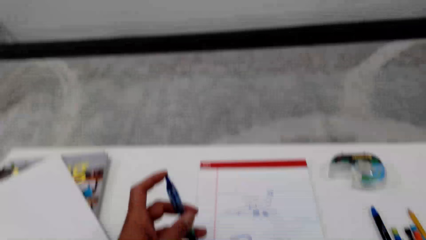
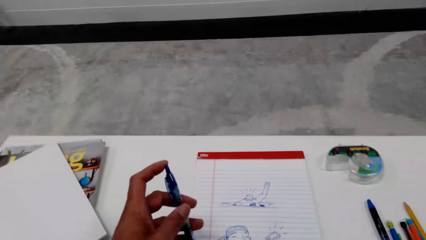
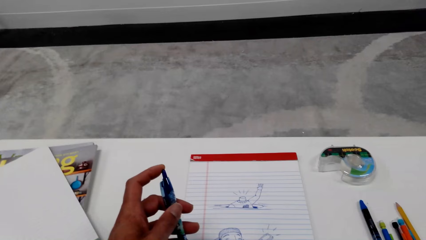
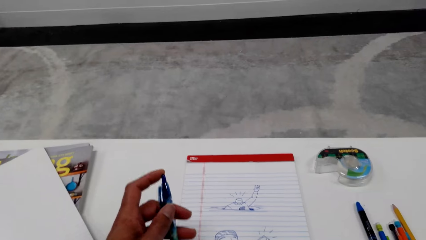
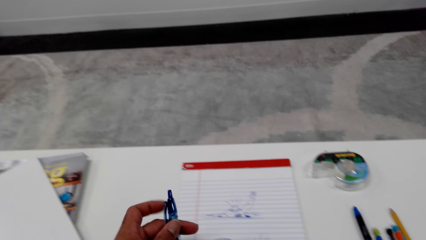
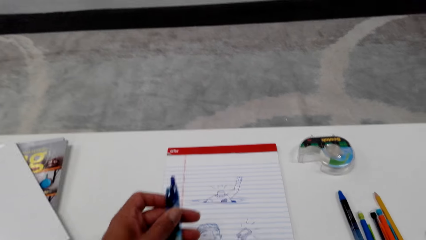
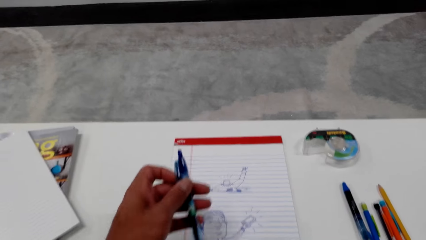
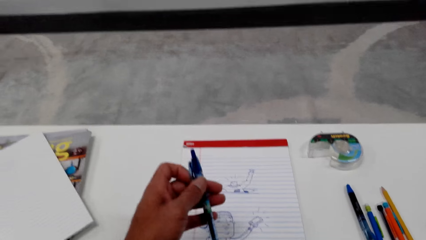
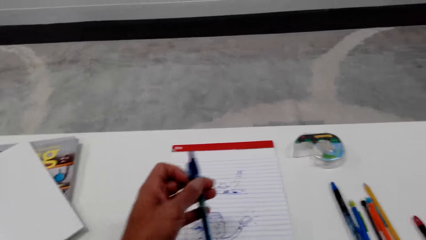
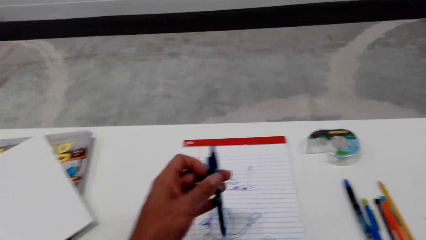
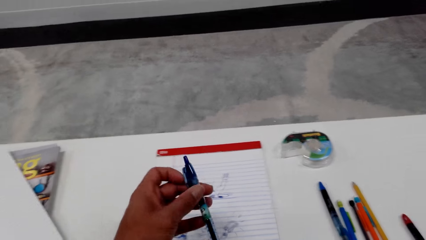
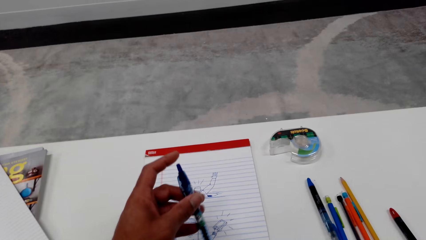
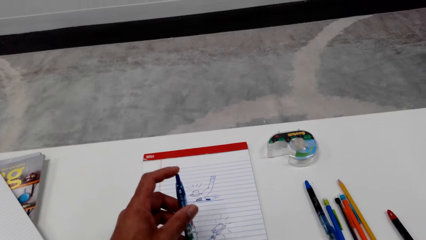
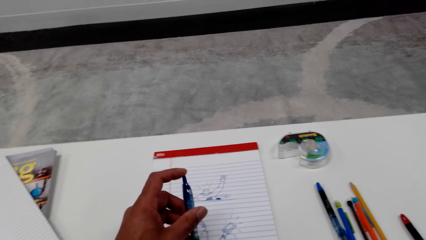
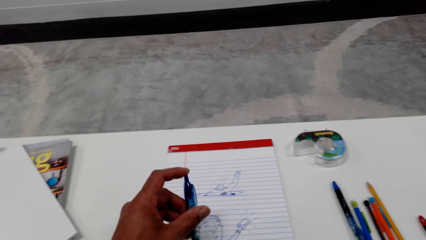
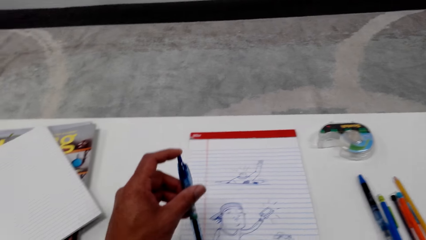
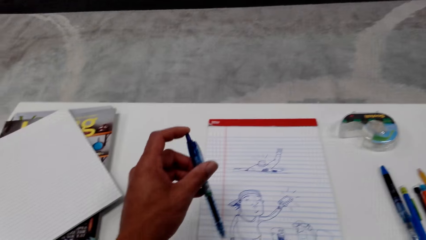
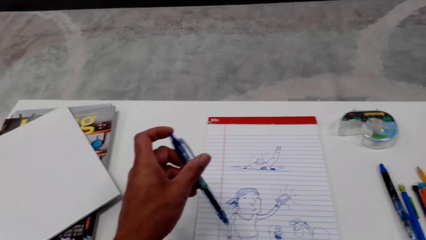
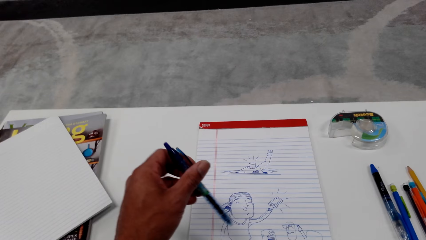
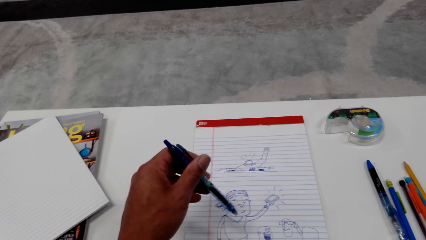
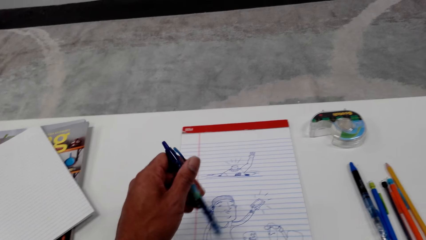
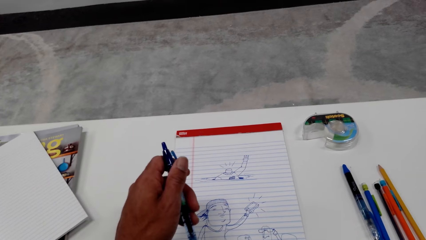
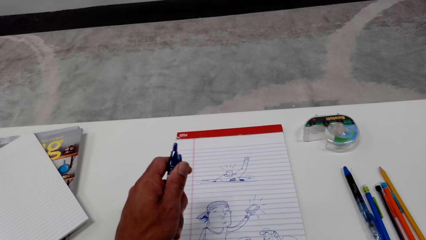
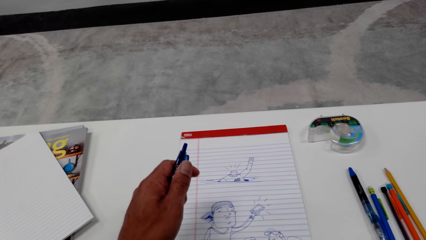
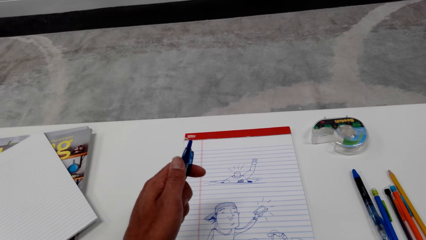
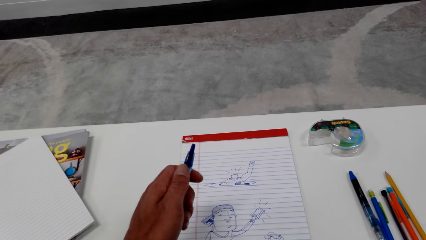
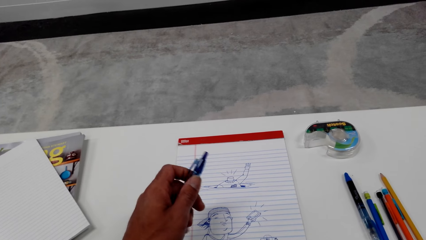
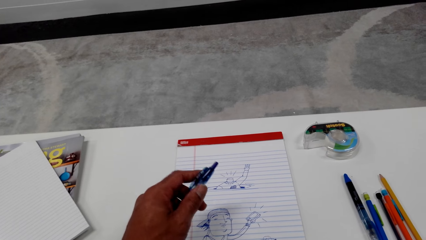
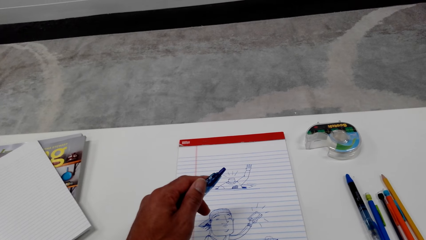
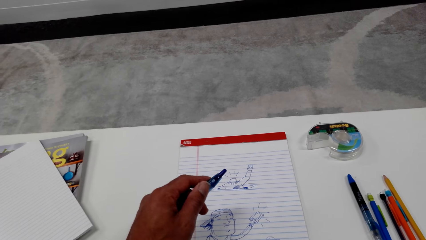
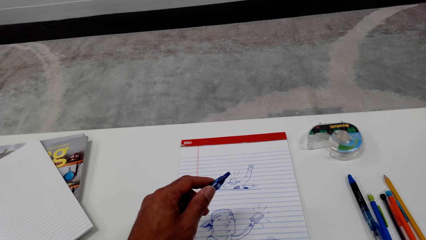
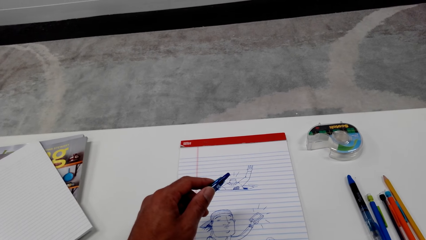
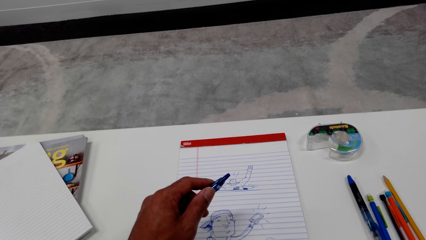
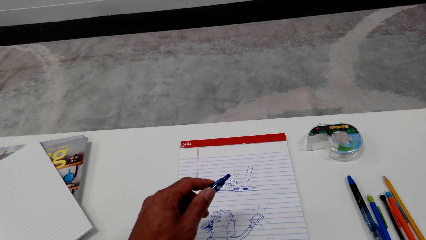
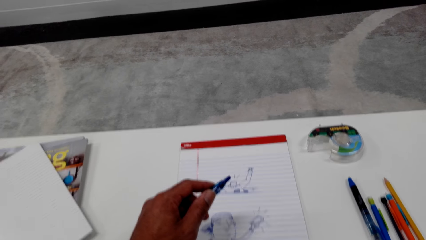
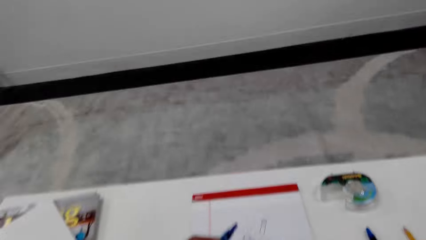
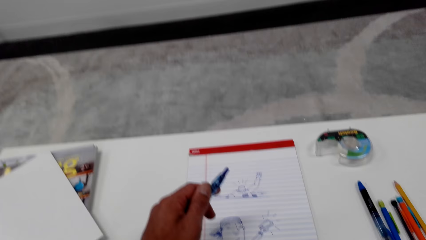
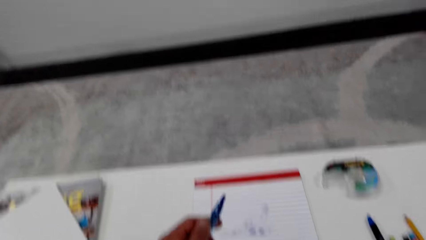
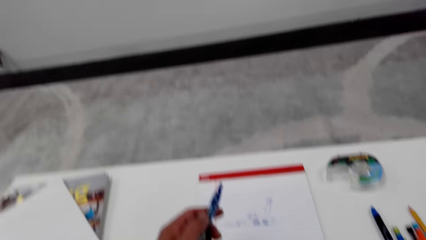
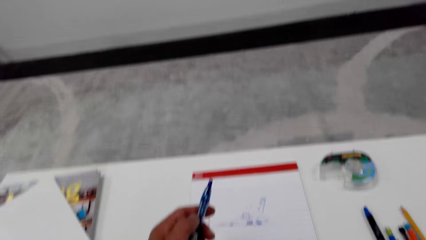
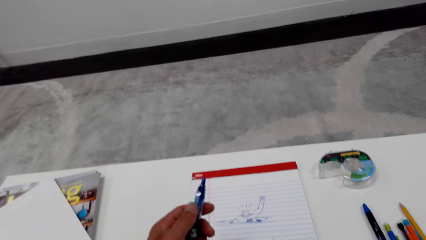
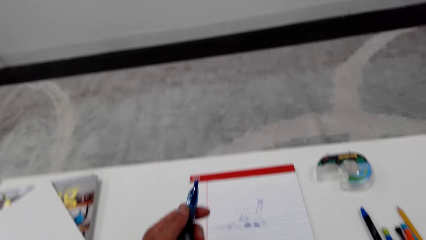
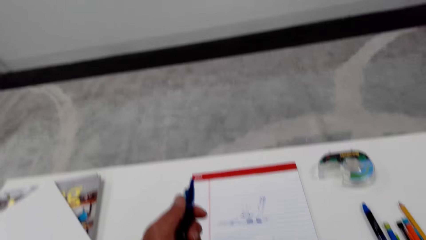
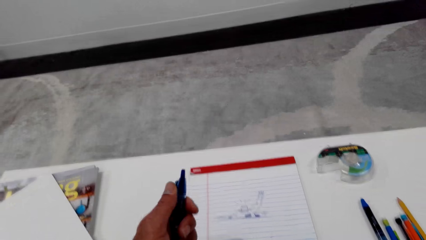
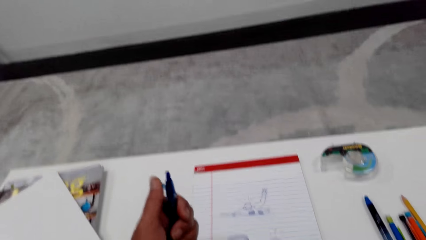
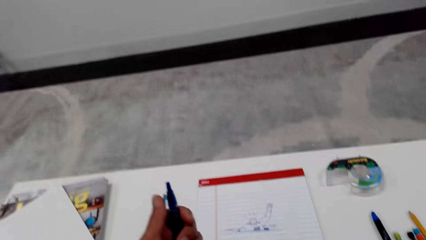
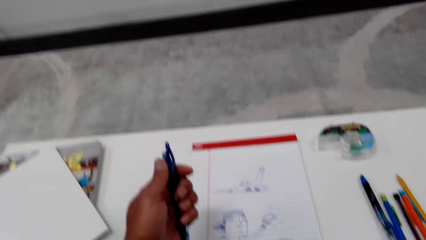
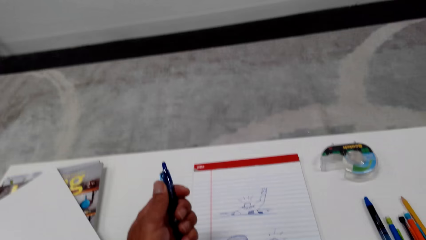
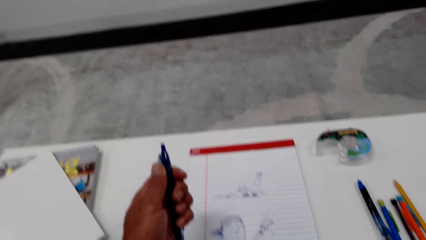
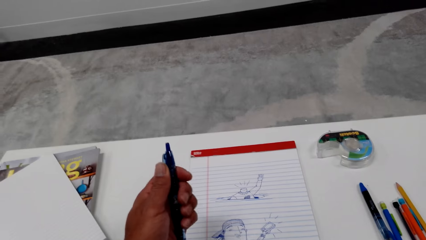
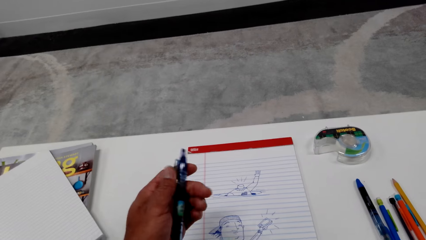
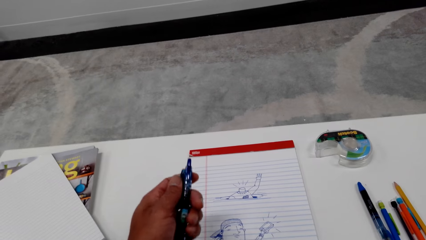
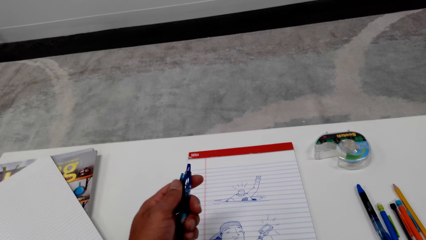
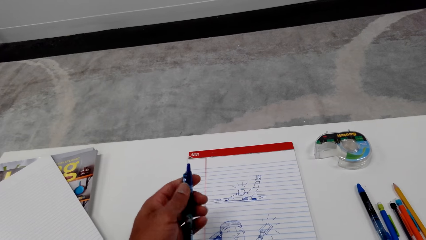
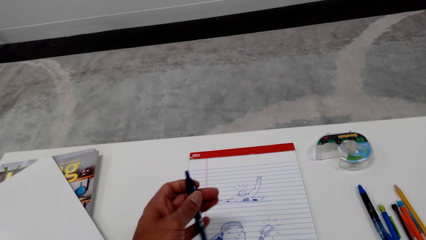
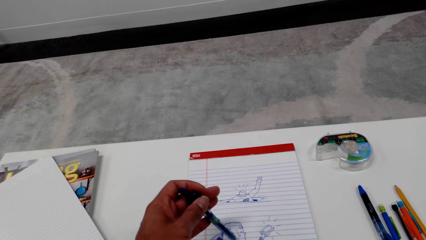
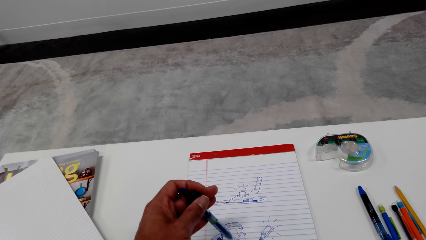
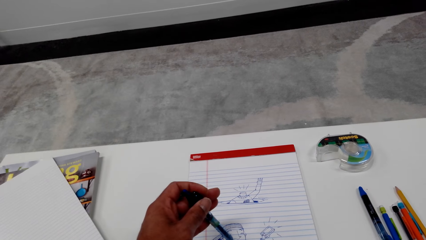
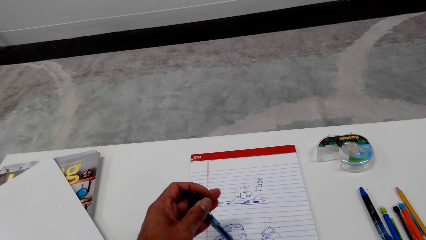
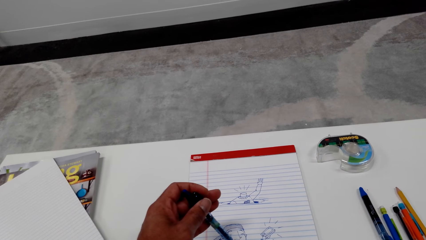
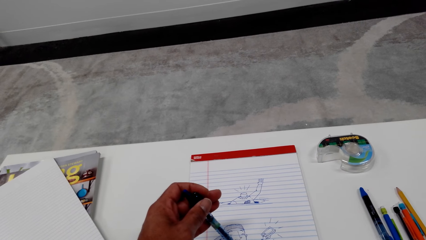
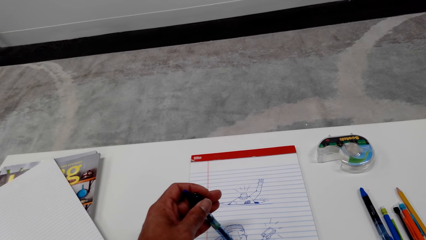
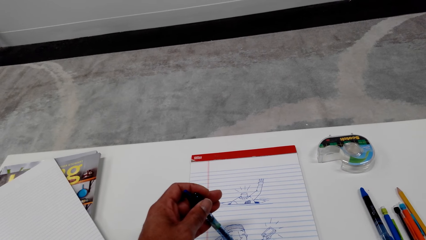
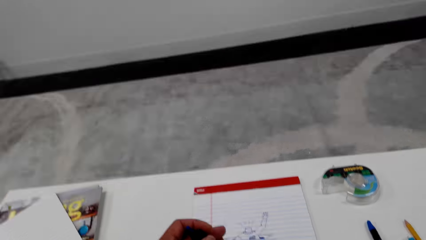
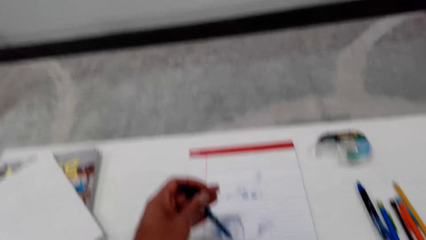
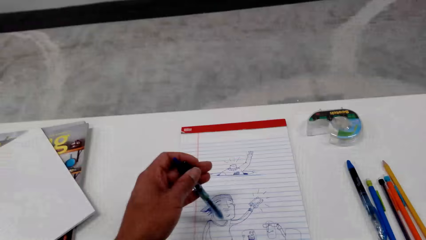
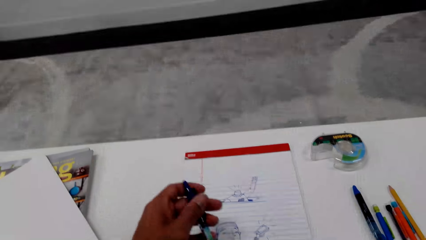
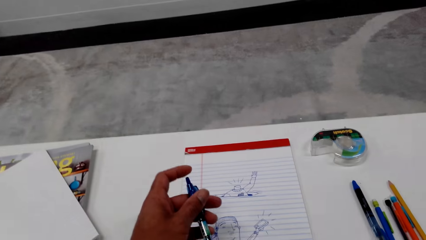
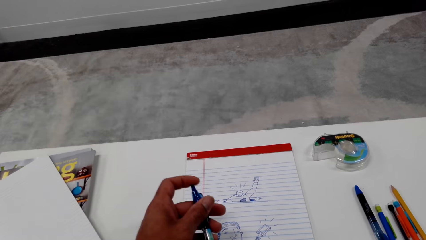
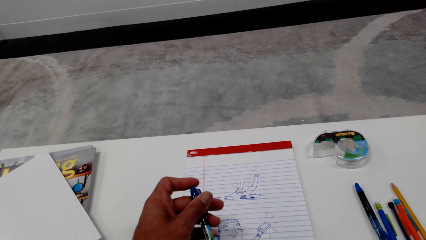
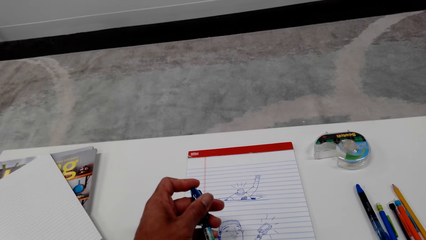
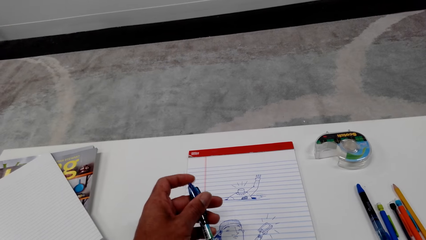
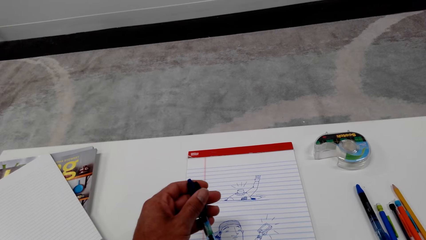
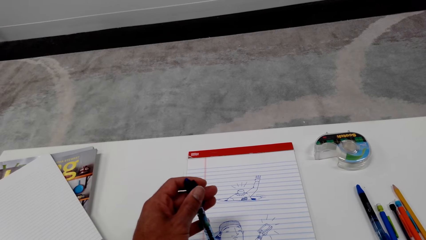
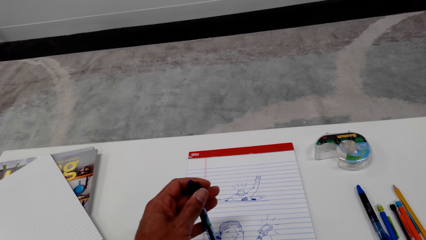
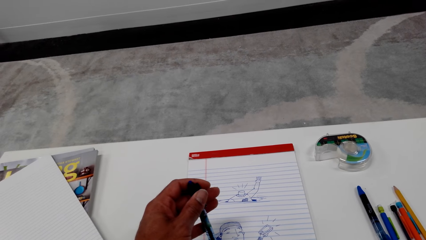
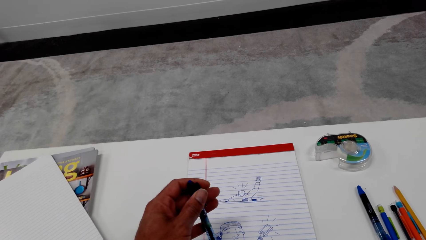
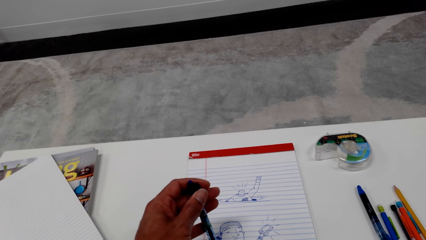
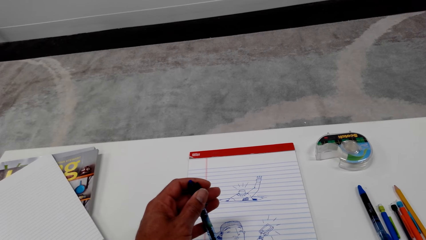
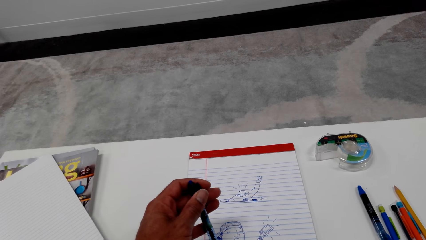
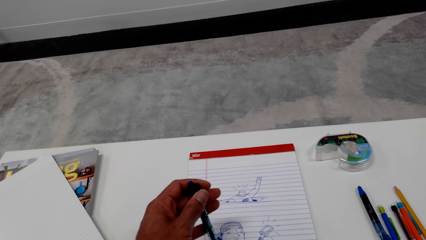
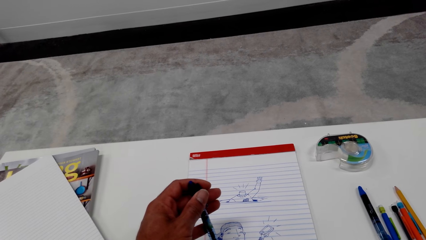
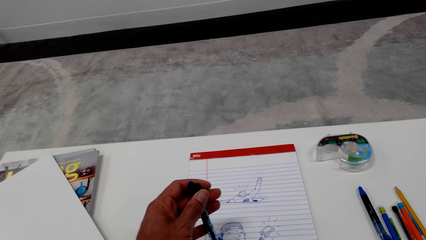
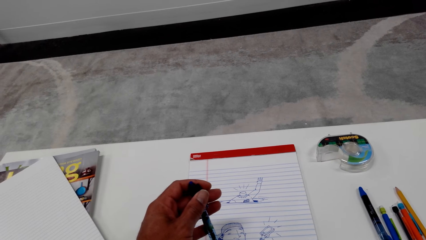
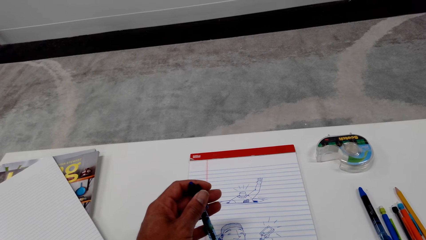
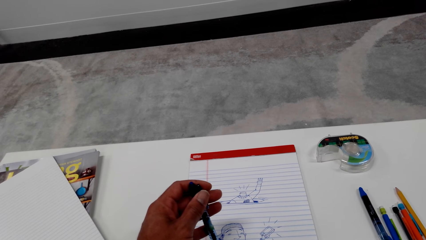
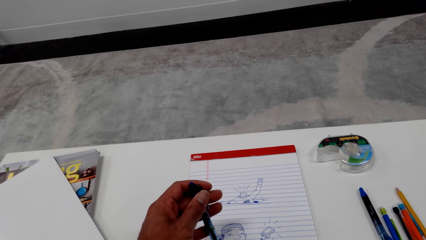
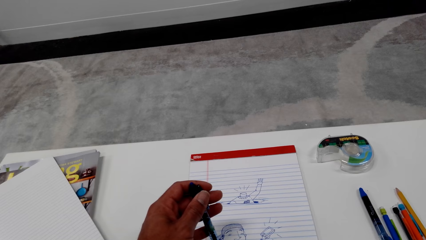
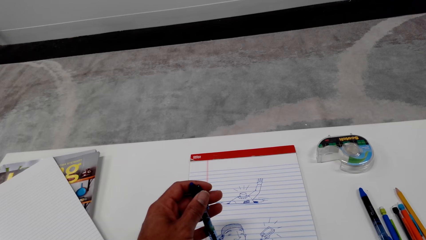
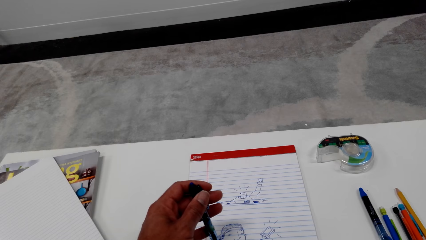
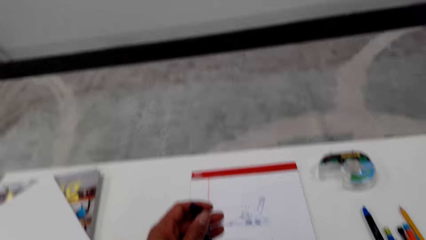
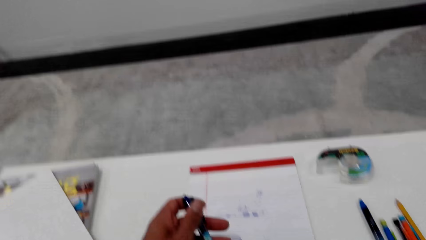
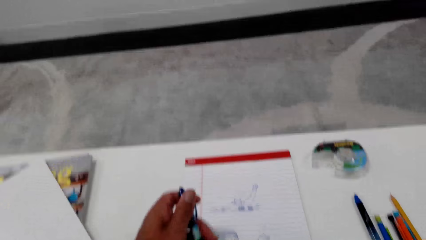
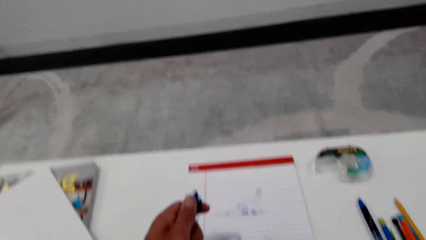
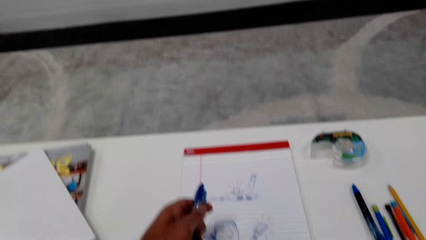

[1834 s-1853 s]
The camera wearer holds a pen. They press on top of the pen.
